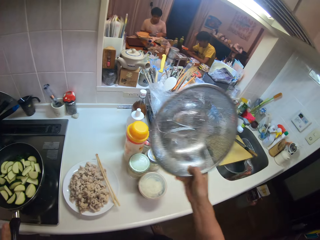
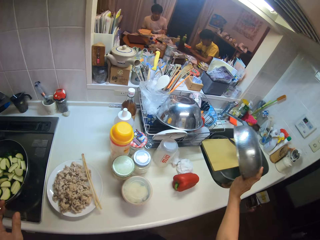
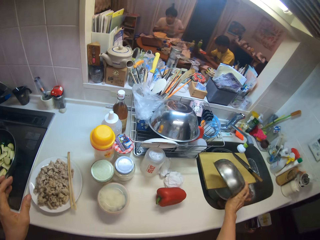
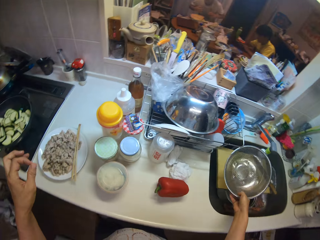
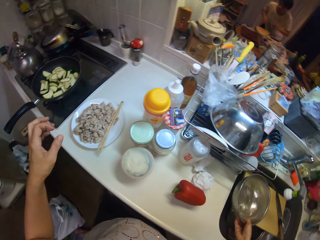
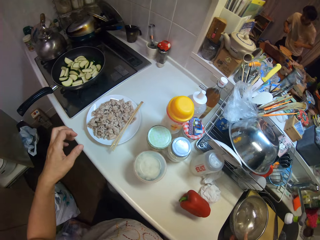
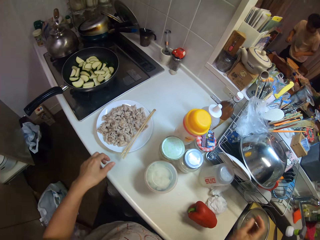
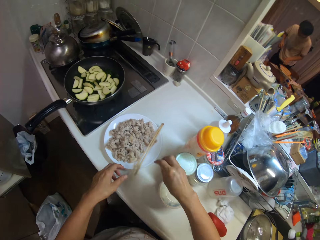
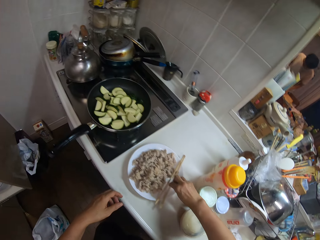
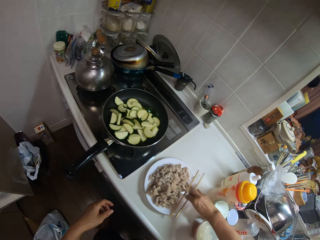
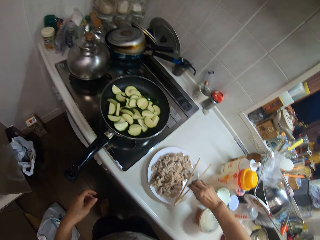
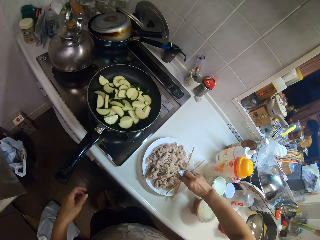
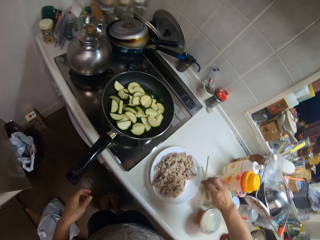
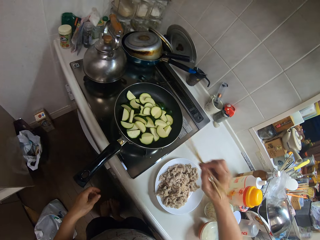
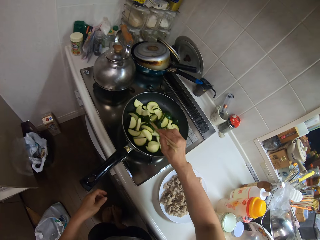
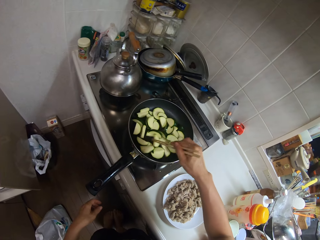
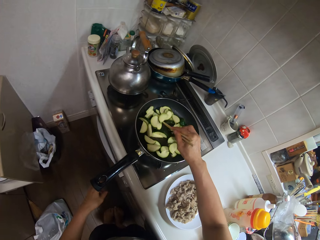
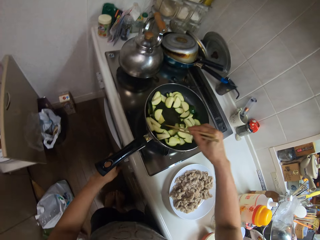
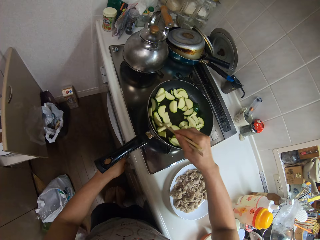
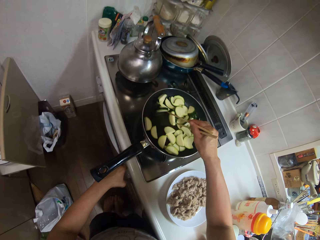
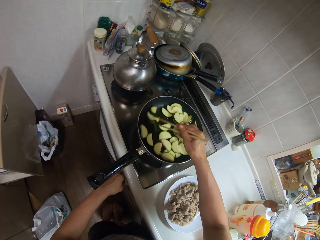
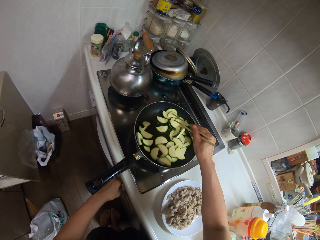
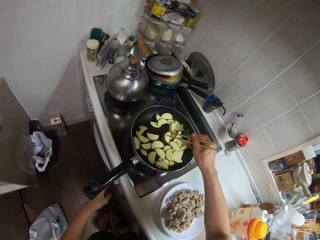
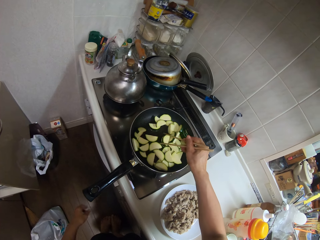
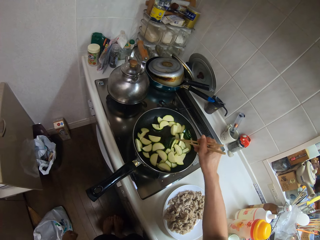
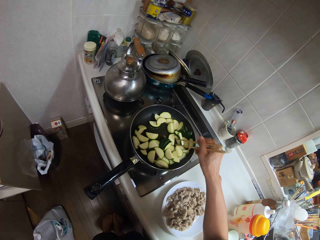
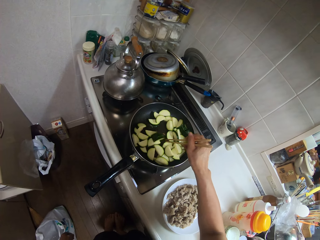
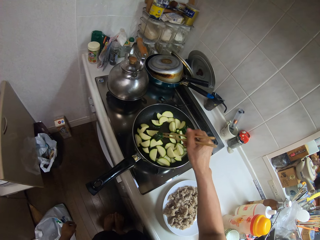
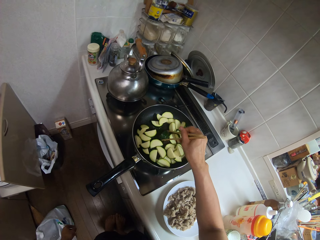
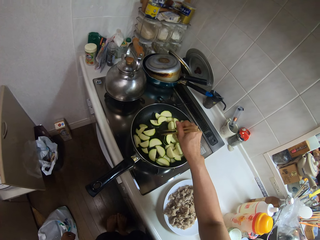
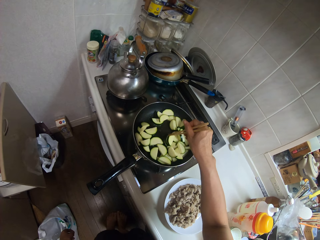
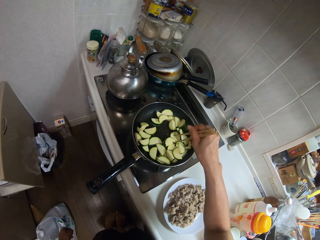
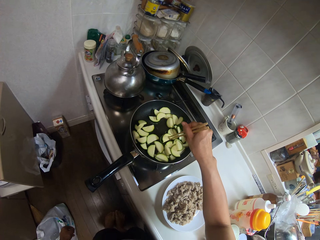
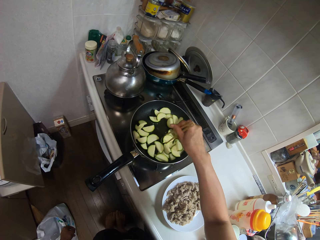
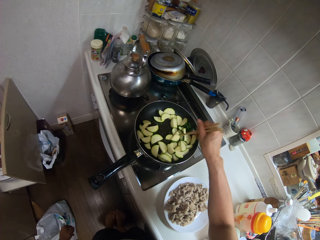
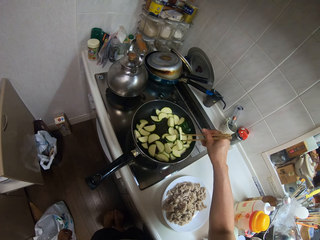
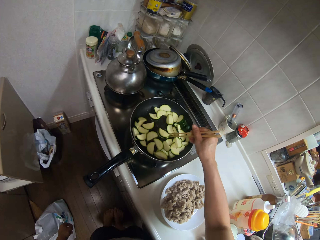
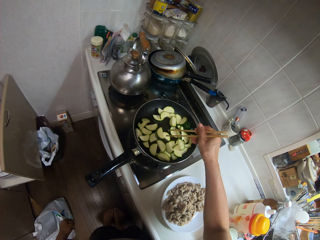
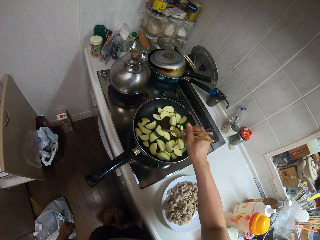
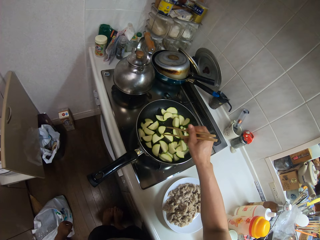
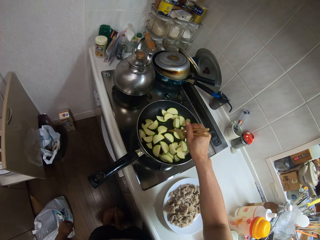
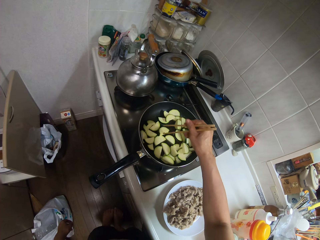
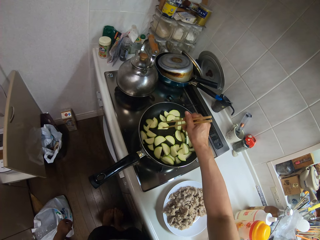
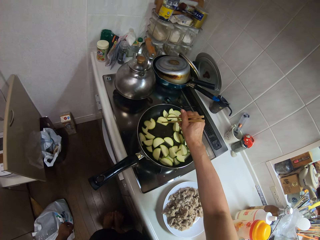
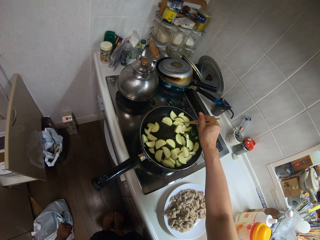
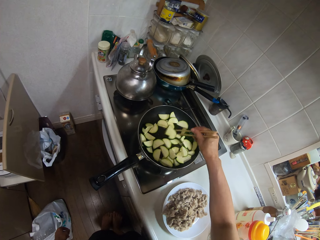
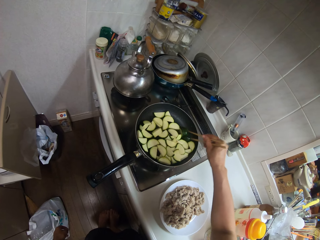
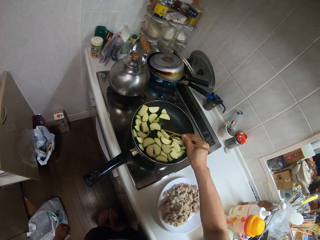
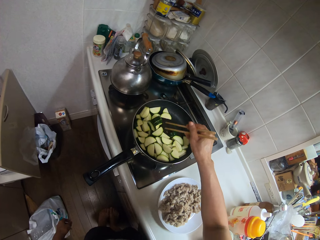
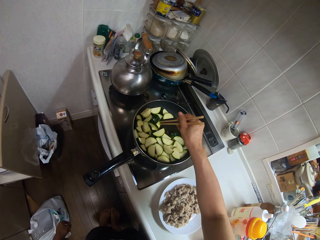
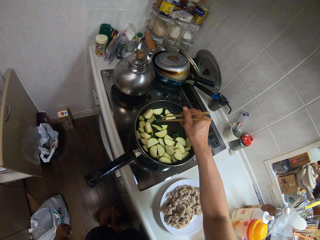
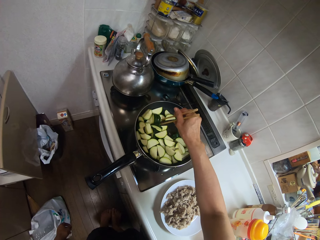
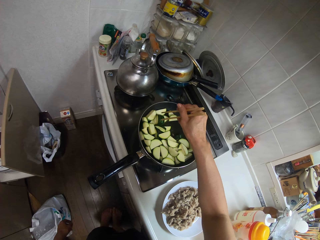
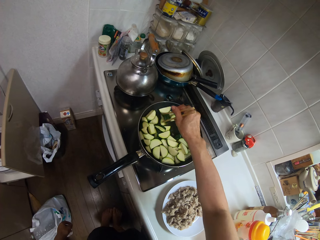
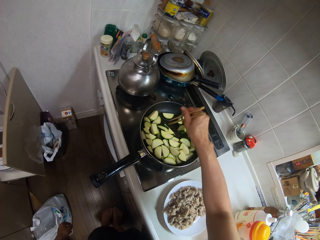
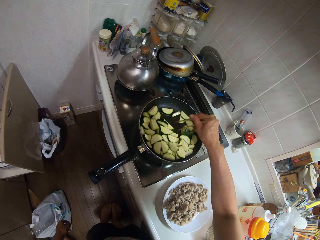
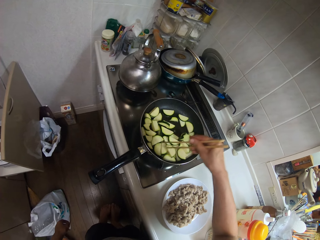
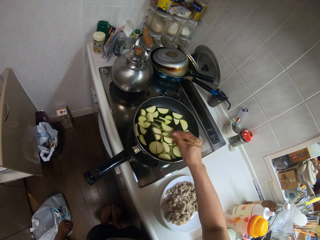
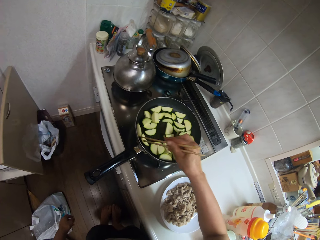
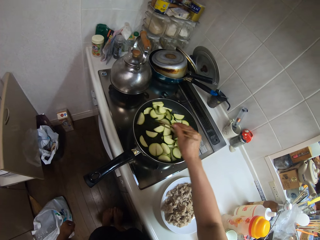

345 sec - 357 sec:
The camera wearer drops the sieve in the sink. He takes a pair of chopsticks on the tip of a plate on the slab. He stirs the cucumber in the frypan with the pair of chopsticks. He touches the knob of the stove with his left hand.

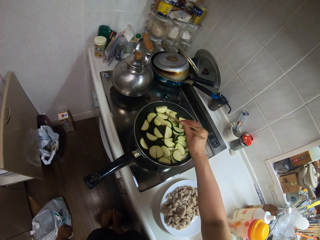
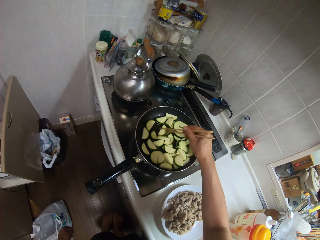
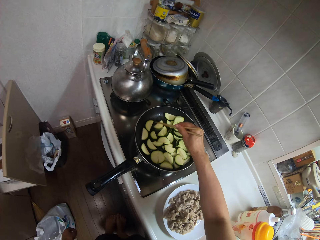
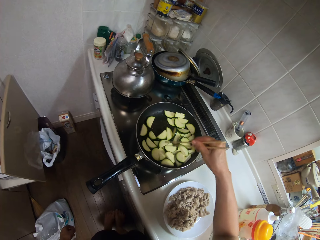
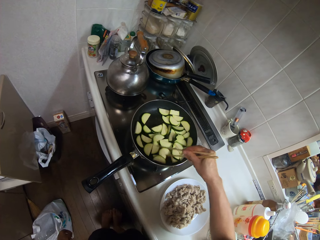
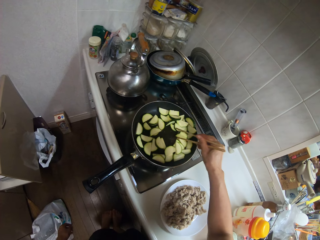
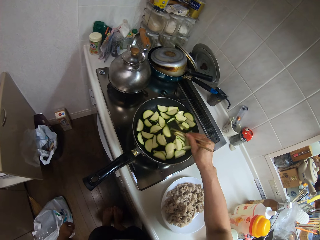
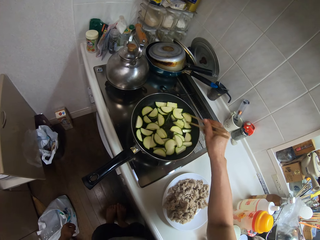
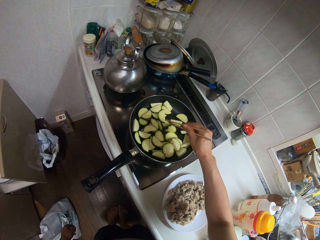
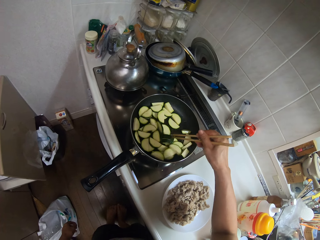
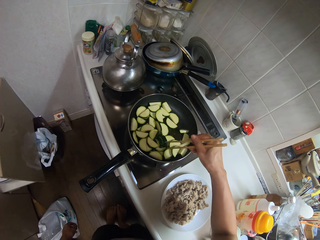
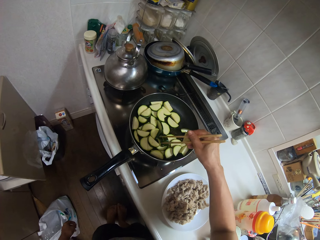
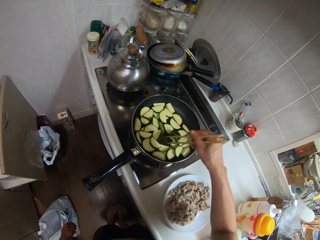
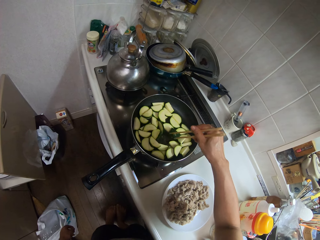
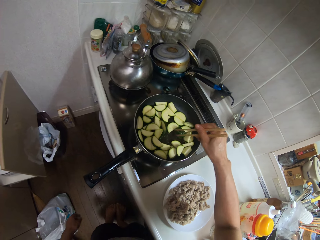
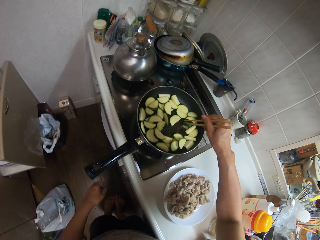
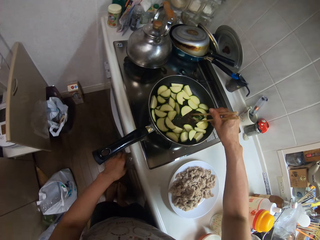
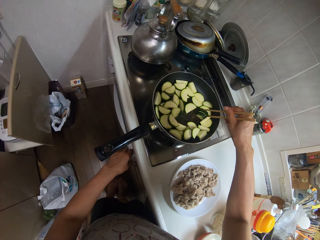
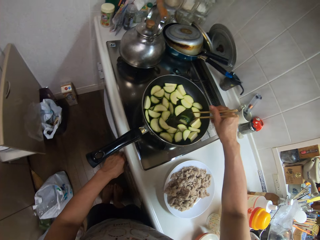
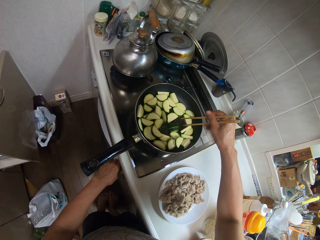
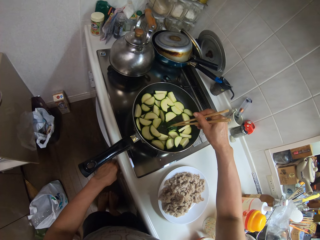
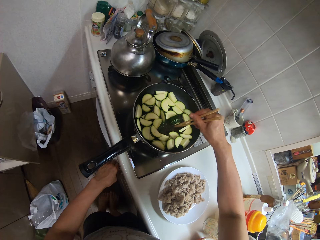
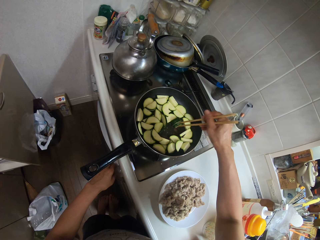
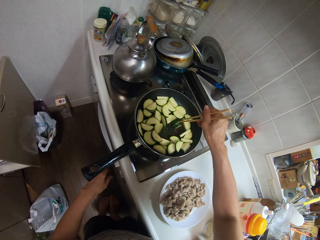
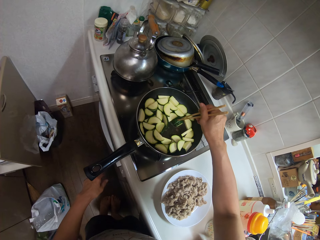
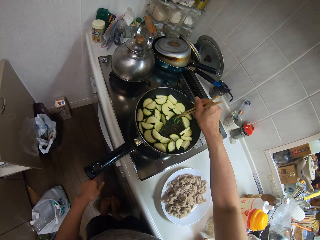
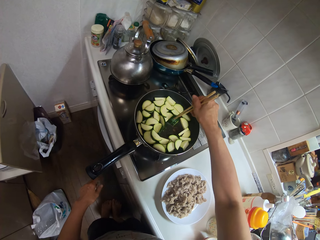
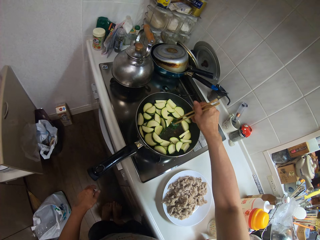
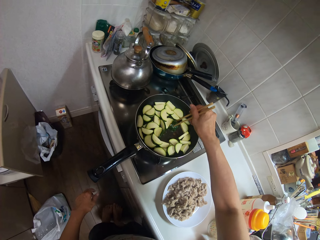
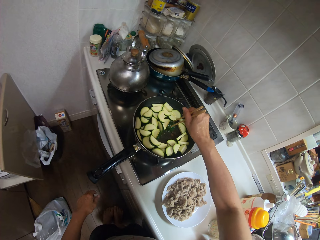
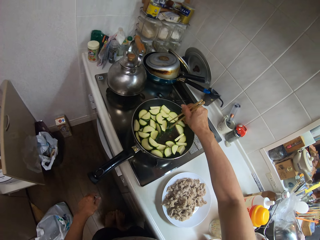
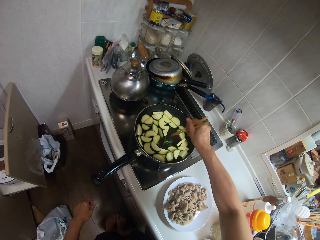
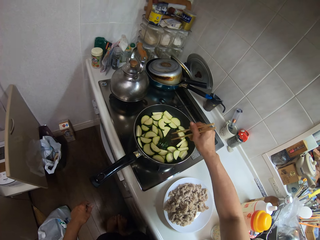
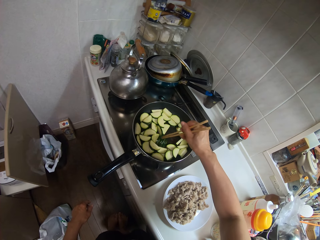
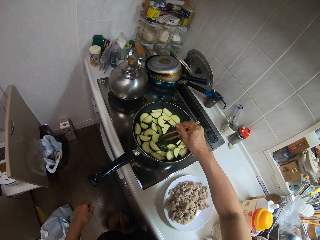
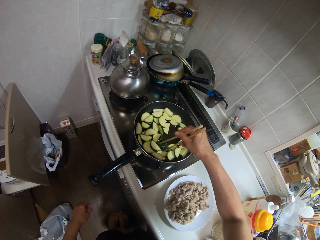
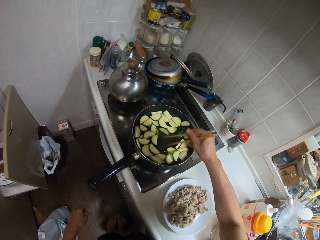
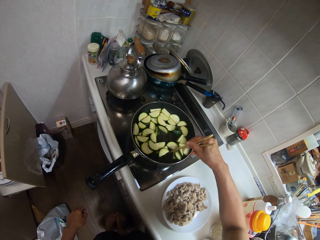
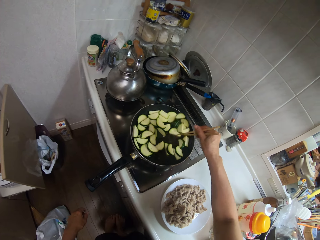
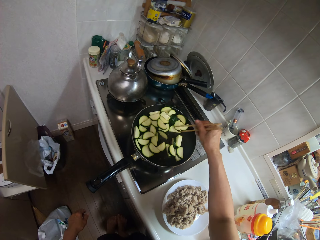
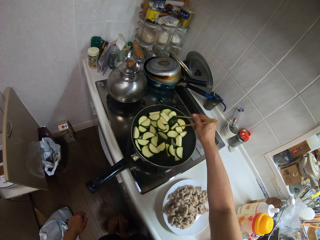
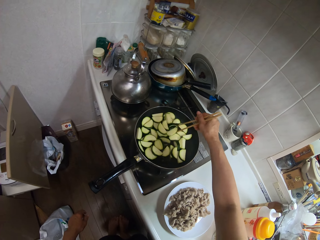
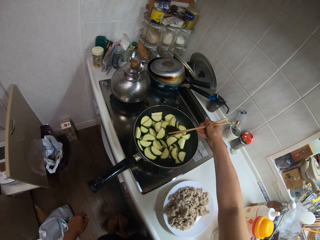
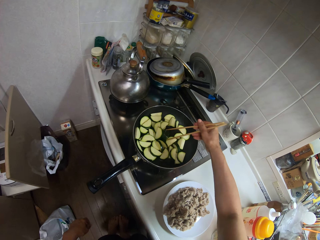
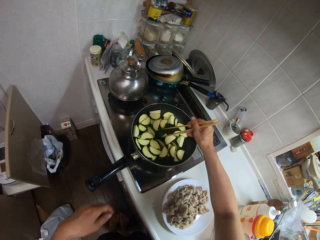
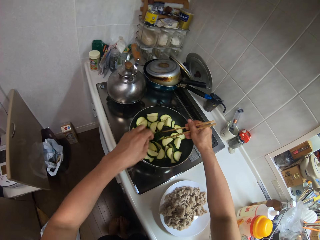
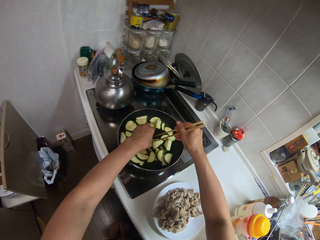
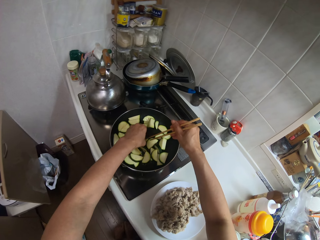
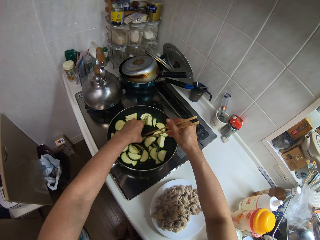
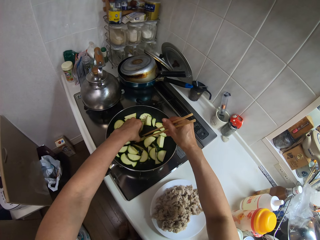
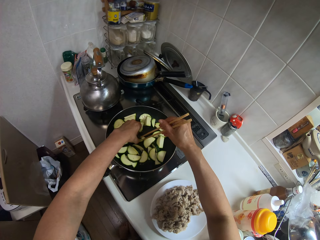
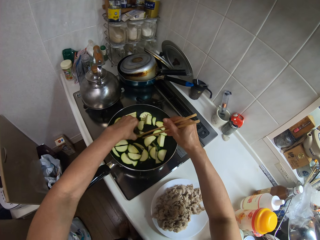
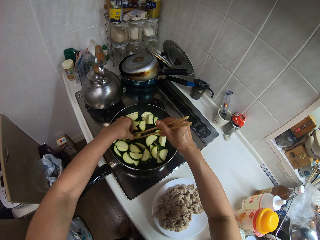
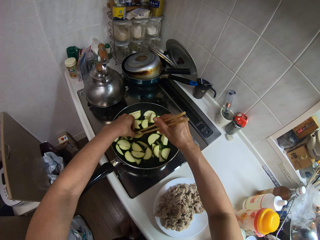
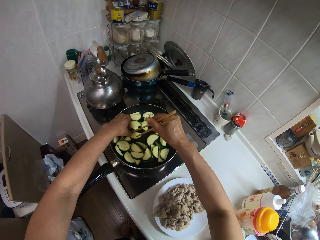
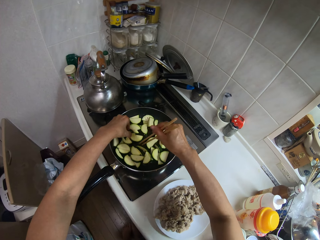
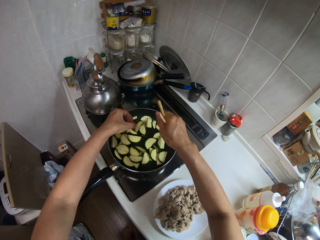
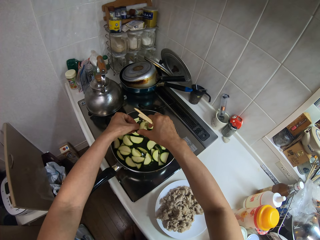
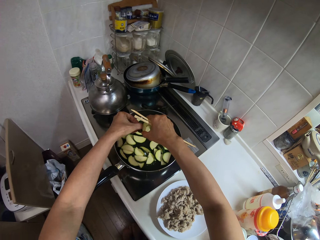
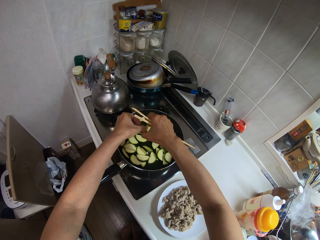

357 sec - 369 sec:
The camera wearer touches the knob of the stove with his left hand. He regulates the gas cooker. He stirs the cucumber with the chopping sticks. He picks up stuck slices of cucumber with his left hand. He separates the slices of cucumber with both hands.
